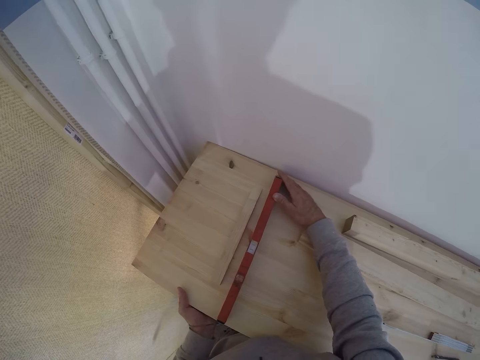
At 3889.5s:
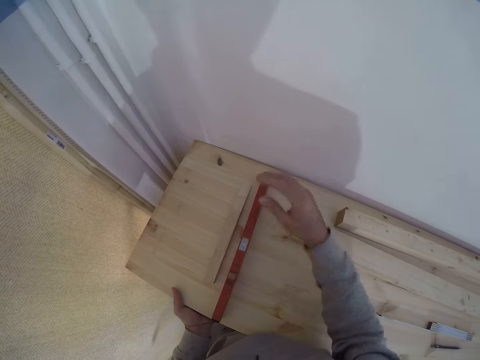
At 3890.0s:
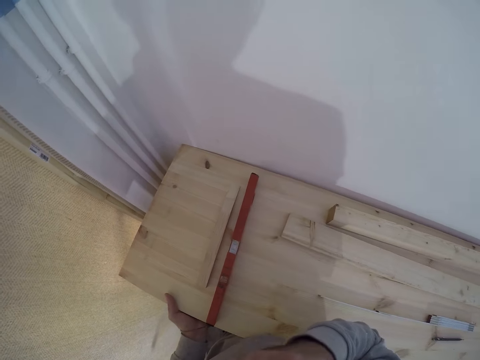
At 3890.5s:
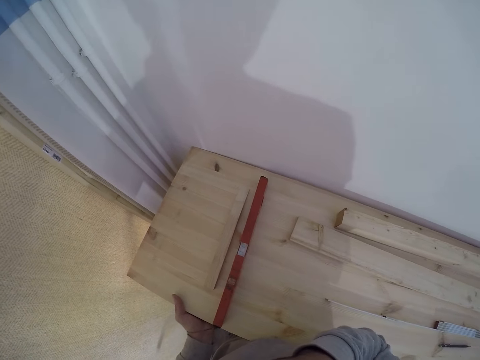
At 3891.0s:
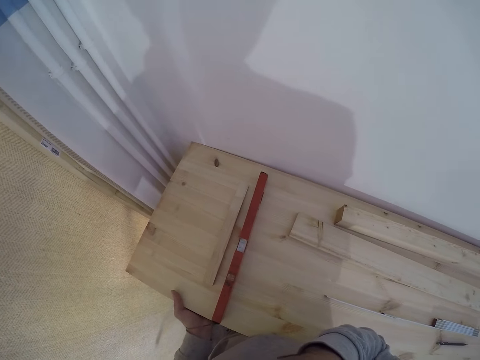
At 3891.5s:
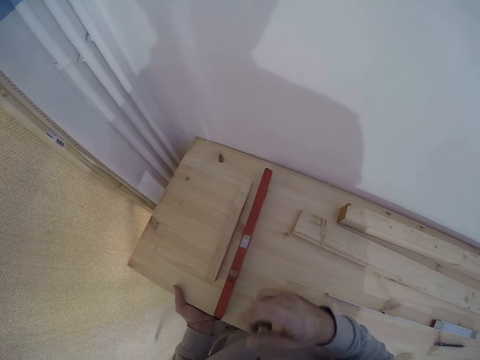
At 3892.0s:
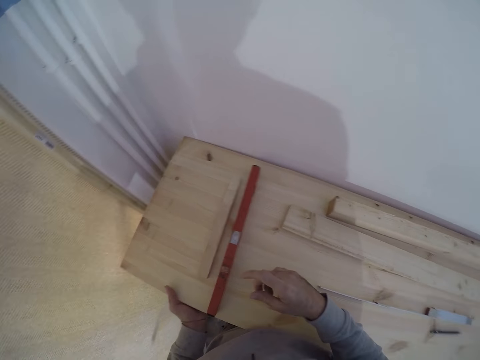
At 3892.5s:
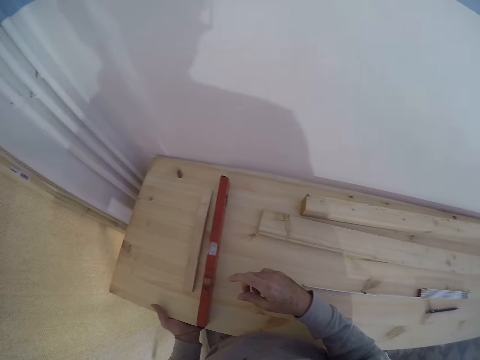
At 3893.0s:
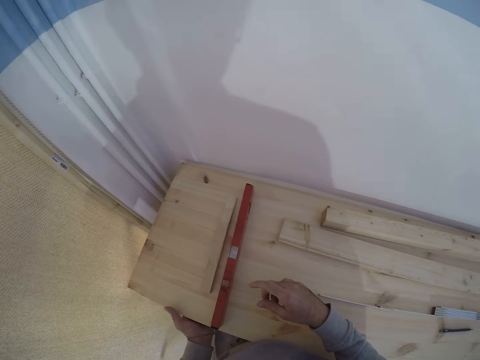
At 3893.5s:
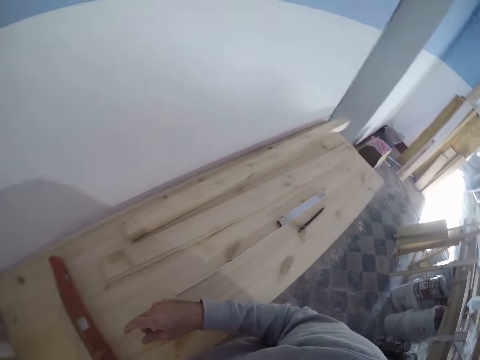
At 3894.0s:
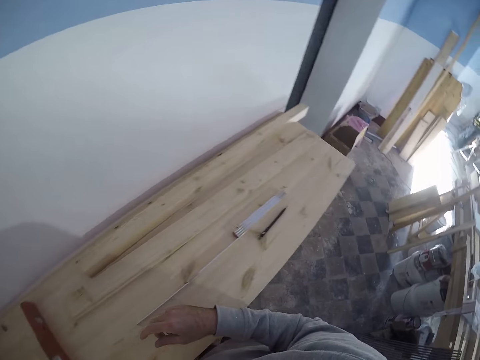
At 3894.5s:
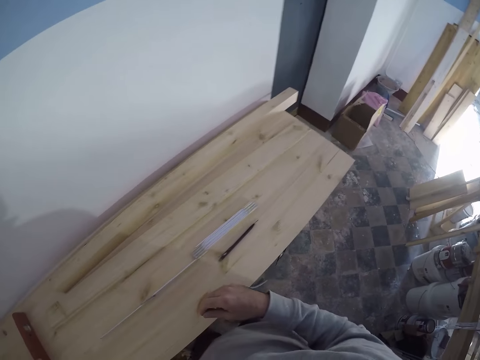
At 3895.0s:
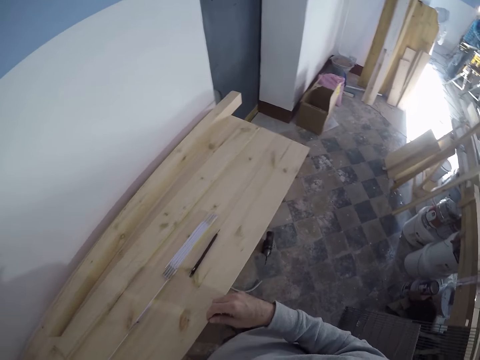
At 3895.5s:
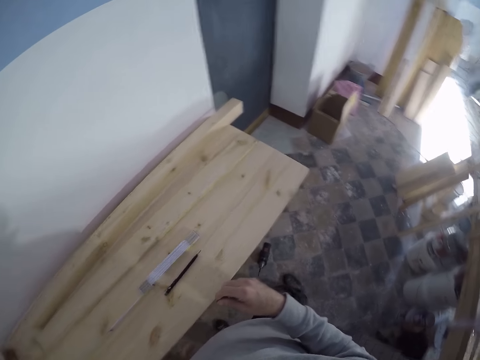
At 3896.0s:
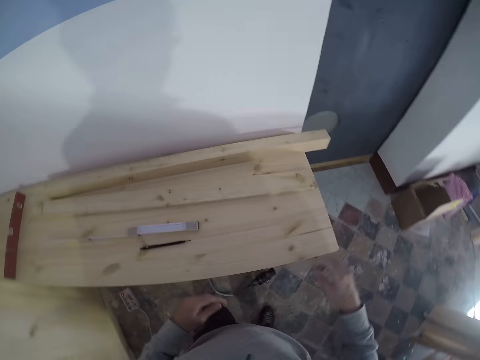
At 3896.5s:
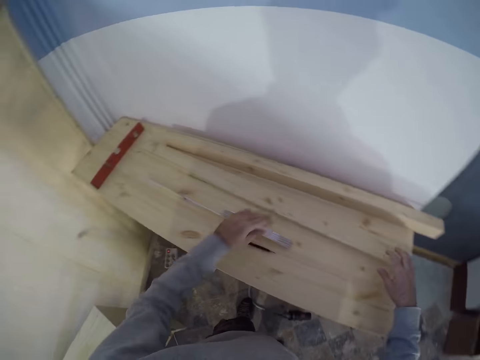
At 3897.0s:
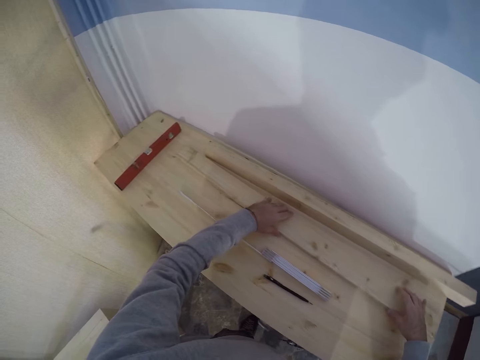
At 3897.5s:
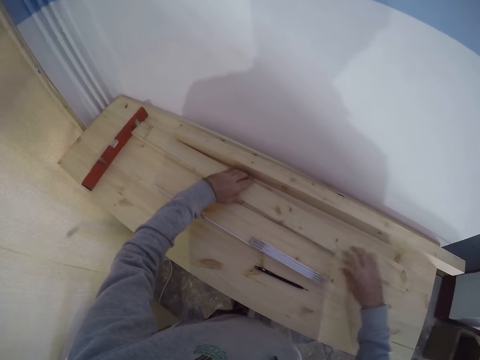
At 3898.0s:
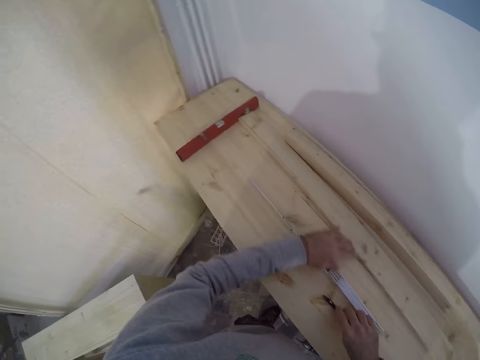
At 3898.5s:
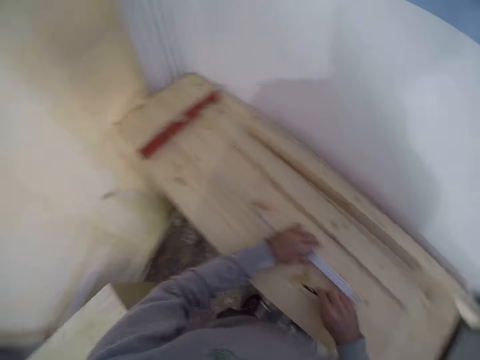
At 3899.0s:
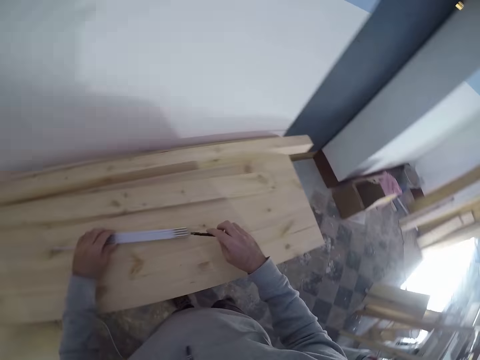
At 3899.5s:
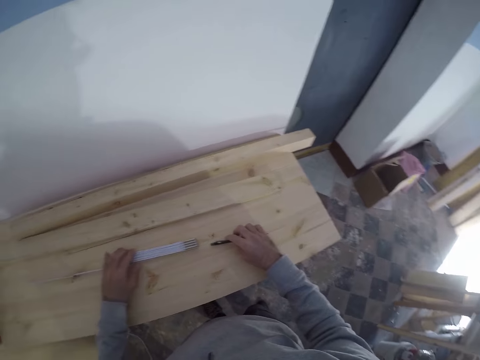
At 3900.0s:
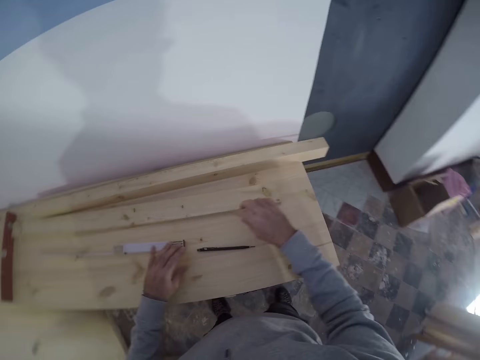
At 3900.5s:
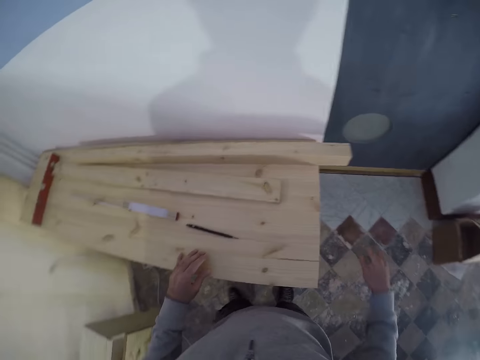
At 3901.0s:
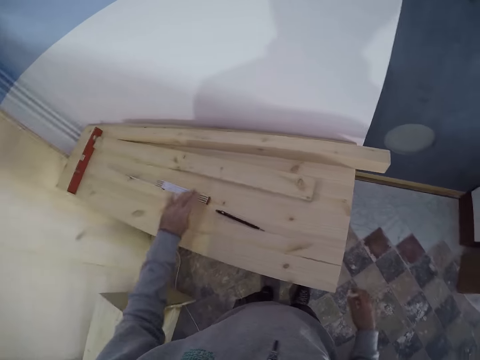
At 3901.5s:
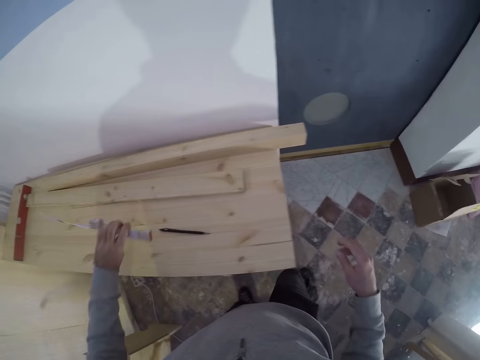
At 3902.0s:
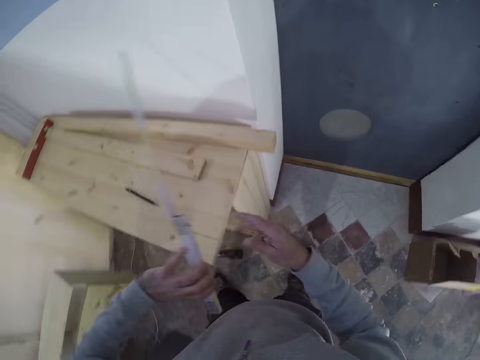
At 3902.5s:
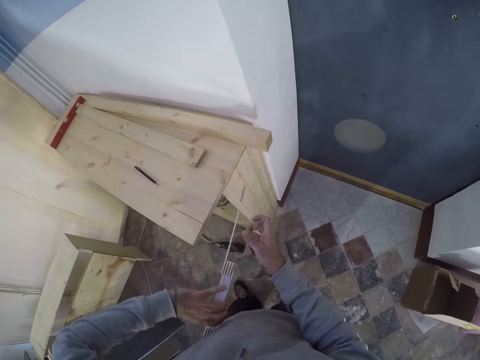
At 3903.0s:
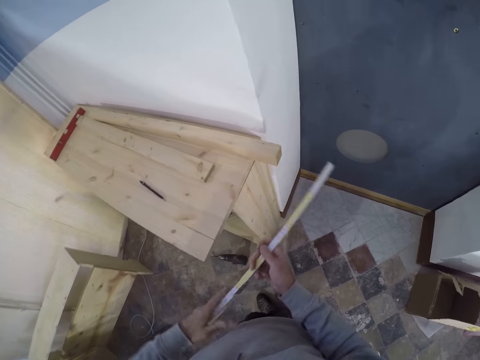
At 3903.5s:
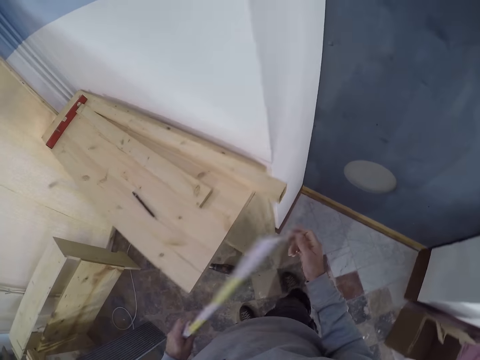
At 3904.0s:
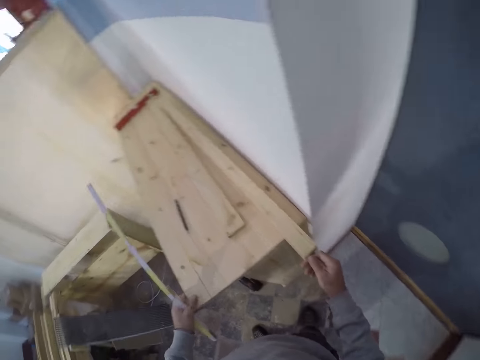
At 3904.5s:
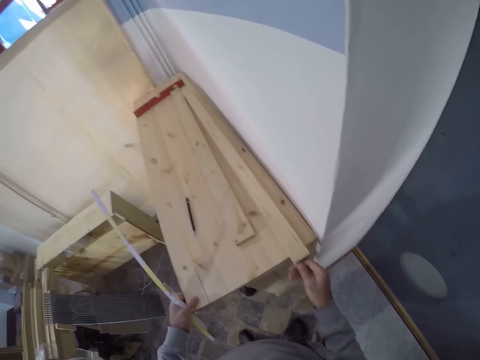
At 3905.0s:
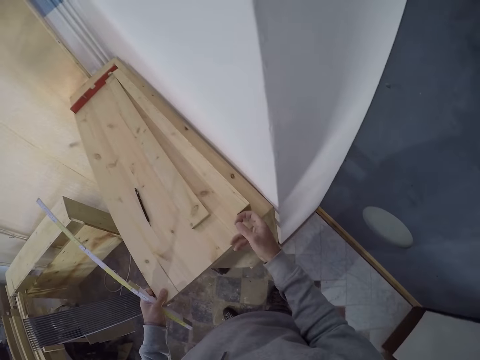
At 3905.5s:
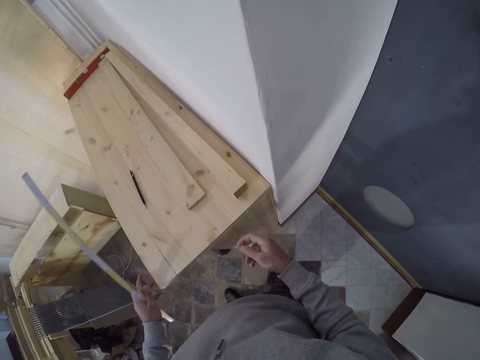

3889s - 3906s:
The camera wearer touches something with the right hand. He leans the right hand on the wood. He stares at the wood. He moves the wood on the bench with both hands. He picks up the pen on the bench with his right hand. He touches the pen with the right hand. He moves the ruler or tape measure on the bench with his left hand. He touches the tape measure with the left hand. He drops the pen on the bench with his right hand. He picks up the ruler on the bench with his left hand. He holds the ruler in both hands. He moves the wood on the bench with his right hand.

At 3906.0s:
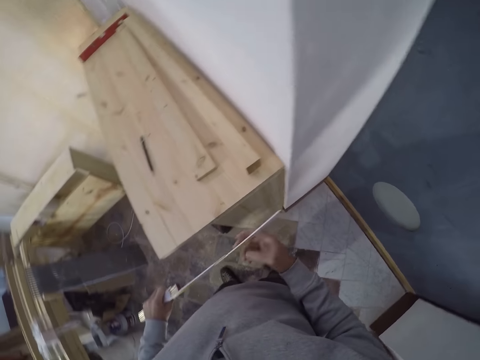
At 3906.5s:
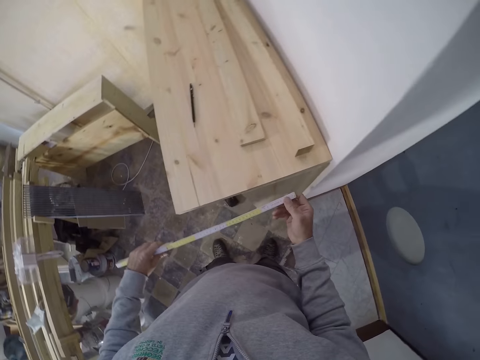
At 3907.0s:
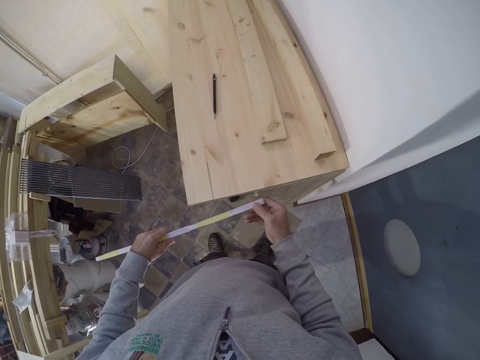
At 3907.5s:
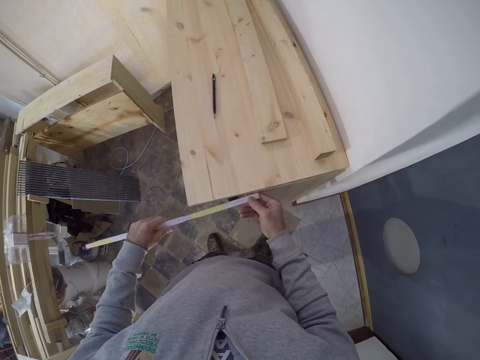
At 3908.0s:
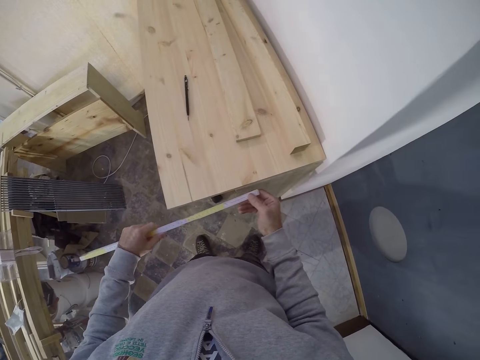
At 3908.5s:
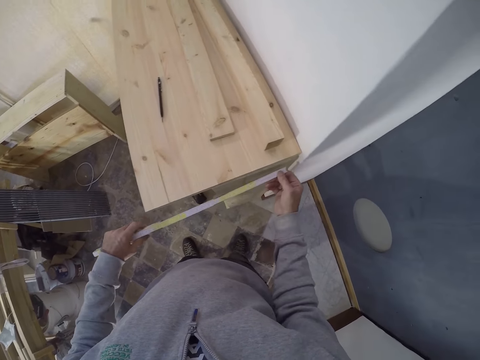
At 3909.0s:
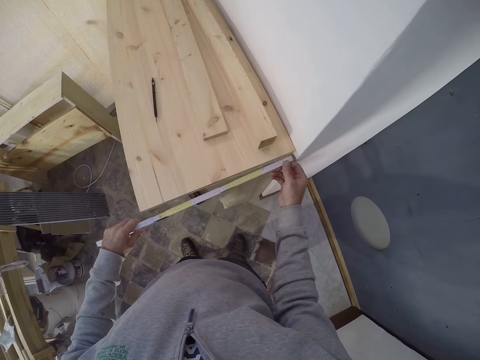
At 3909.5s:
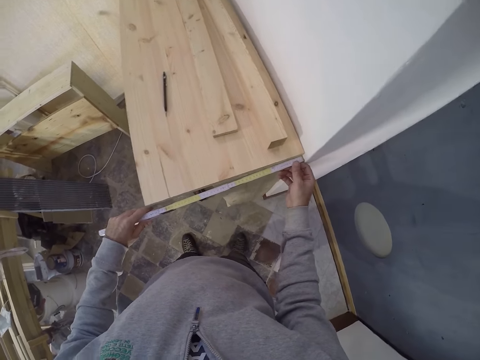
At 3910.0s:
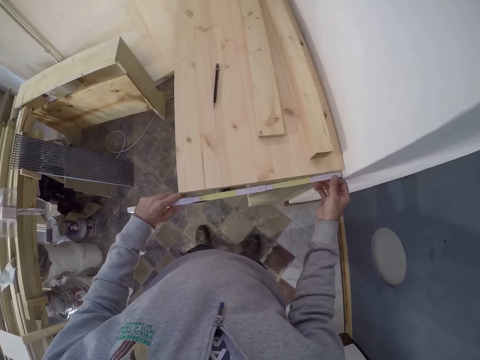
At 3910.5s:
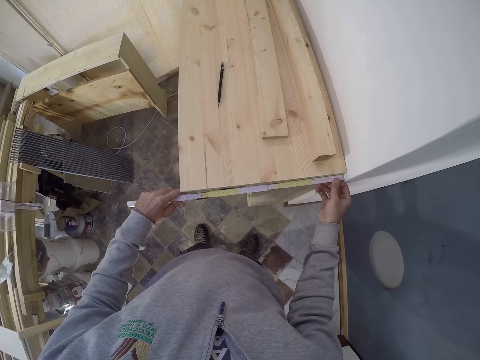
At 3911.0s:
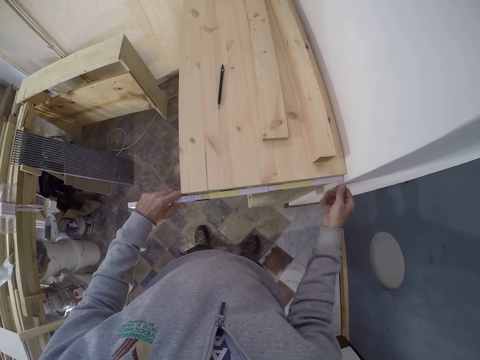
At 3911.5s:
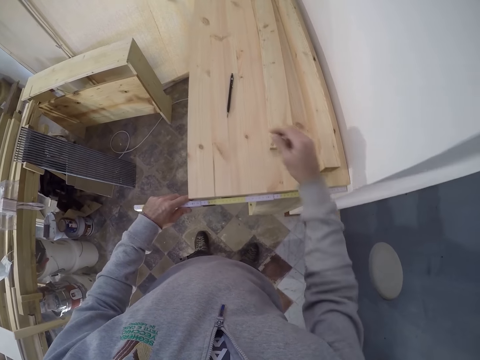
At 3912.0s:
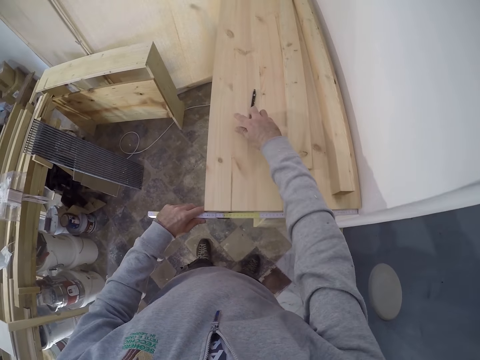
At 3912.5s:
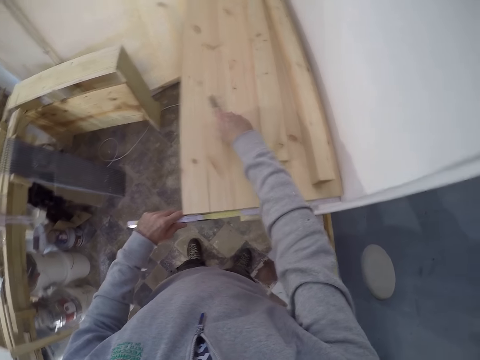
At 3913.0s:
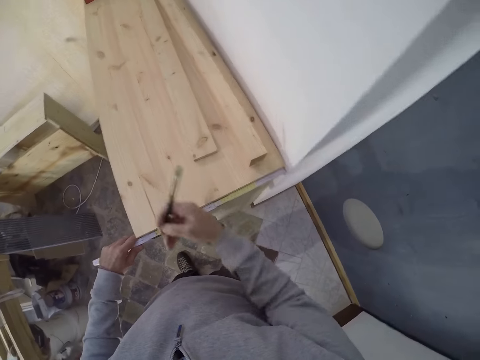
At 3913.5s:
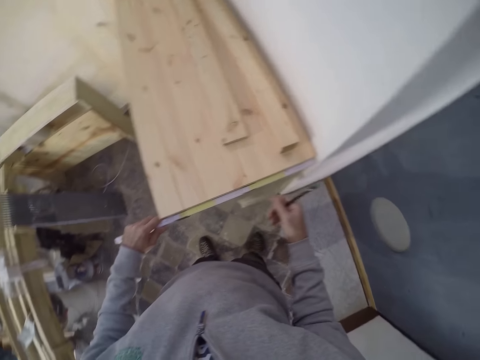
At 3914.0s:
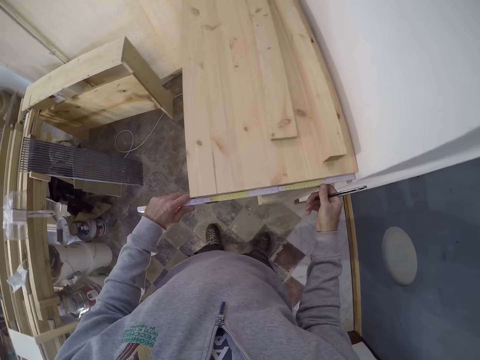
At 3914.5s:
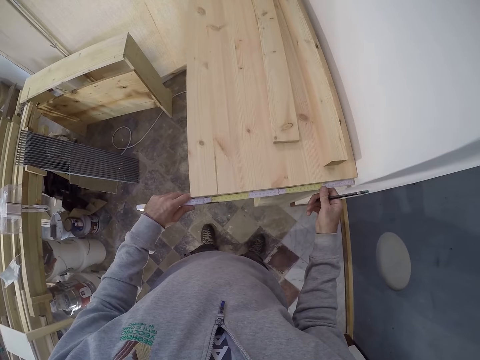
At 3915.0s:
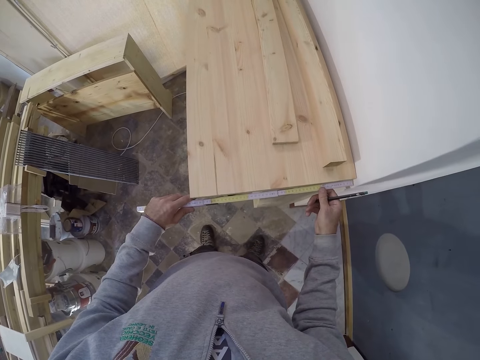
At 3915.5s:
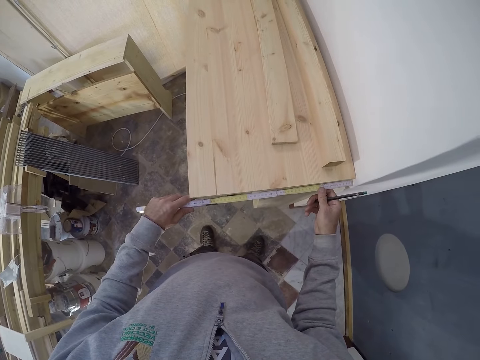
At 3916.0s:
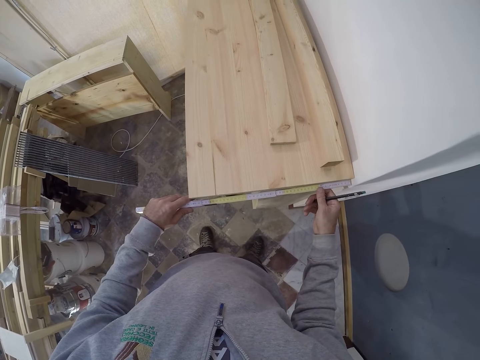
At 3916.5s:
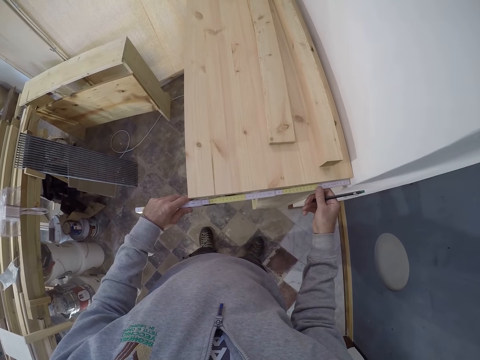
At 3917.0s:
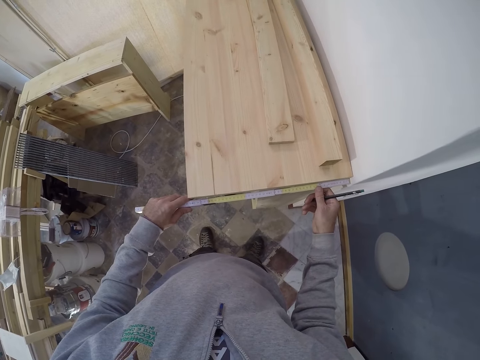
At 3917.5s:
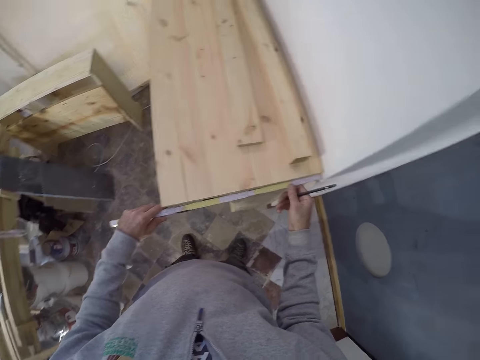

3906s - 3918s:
The camera wearer holds the tape measure with the right hand. He measures the bench with the ruler or tape measure in both hands. He picks up the pen on the bench with his right hand. He stares at the tape measure.
